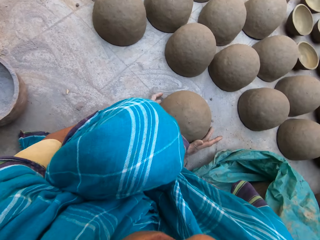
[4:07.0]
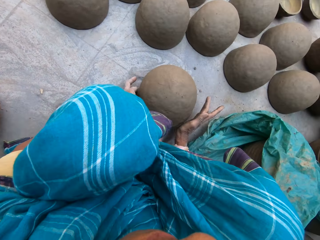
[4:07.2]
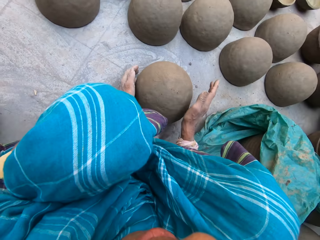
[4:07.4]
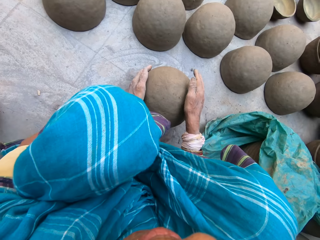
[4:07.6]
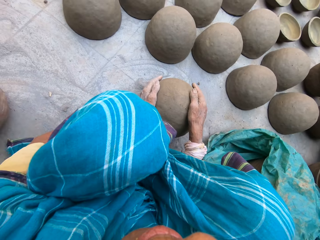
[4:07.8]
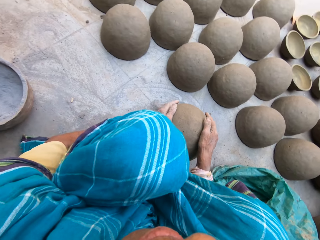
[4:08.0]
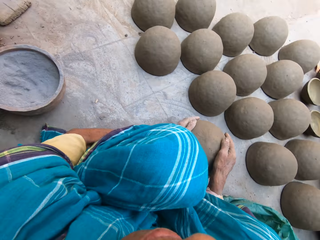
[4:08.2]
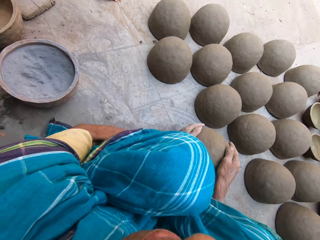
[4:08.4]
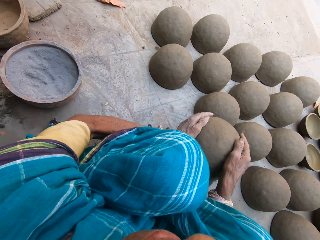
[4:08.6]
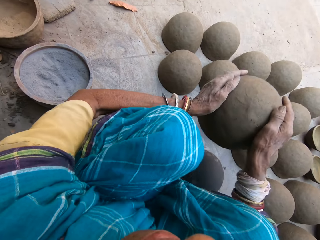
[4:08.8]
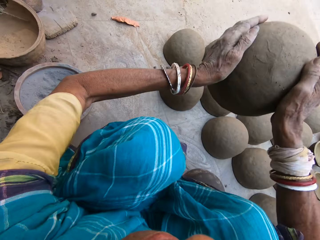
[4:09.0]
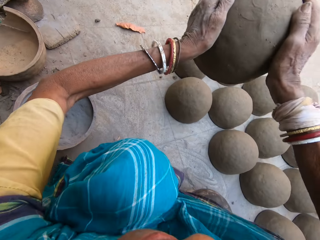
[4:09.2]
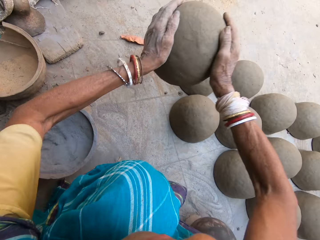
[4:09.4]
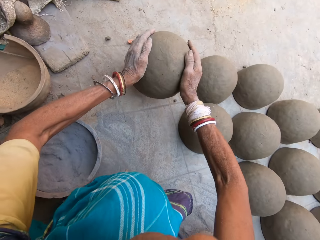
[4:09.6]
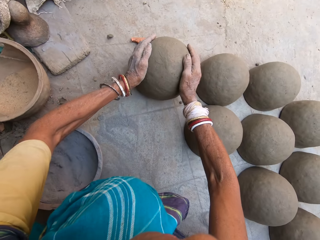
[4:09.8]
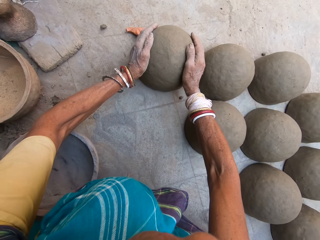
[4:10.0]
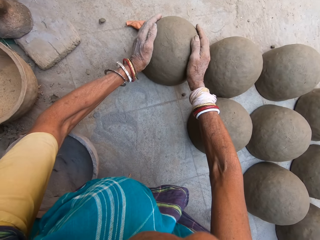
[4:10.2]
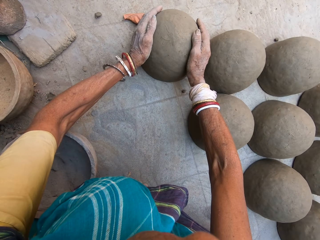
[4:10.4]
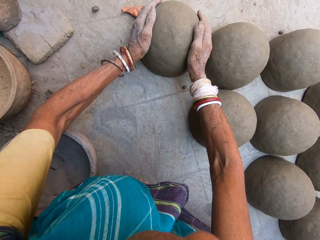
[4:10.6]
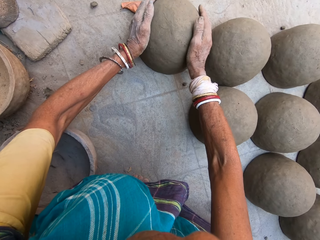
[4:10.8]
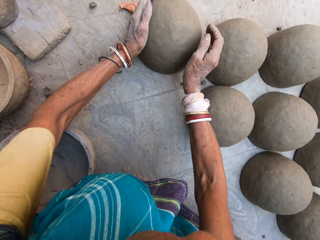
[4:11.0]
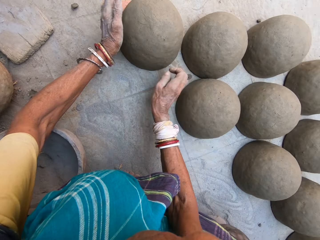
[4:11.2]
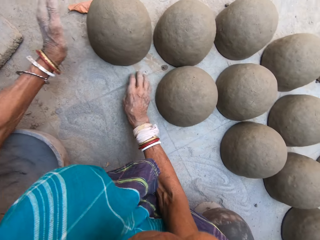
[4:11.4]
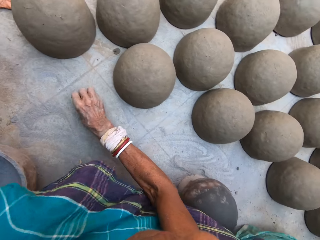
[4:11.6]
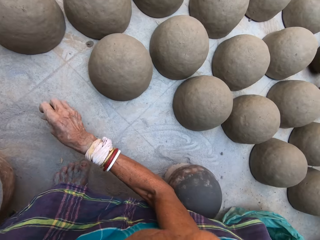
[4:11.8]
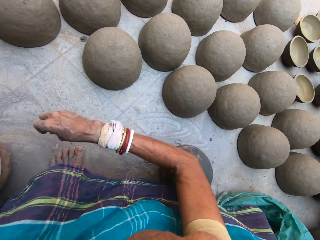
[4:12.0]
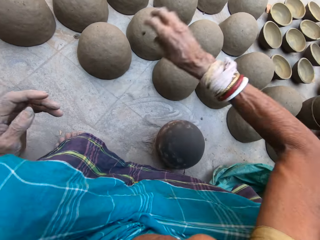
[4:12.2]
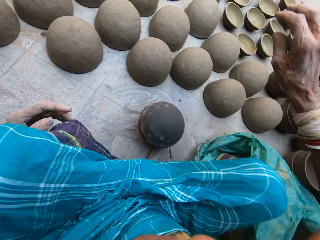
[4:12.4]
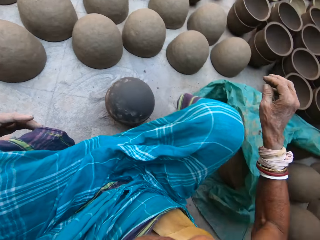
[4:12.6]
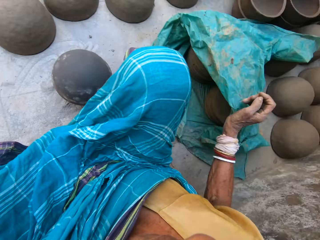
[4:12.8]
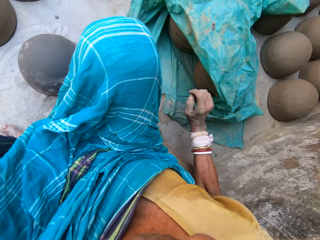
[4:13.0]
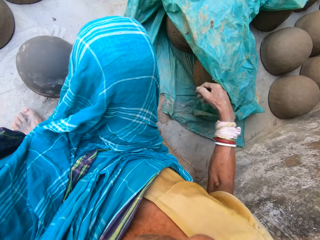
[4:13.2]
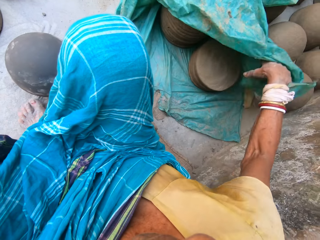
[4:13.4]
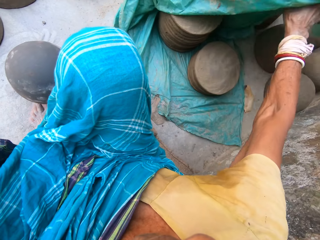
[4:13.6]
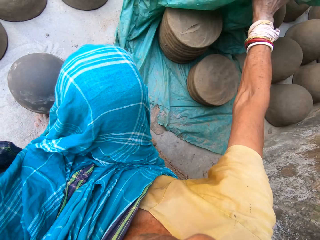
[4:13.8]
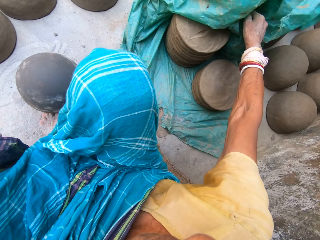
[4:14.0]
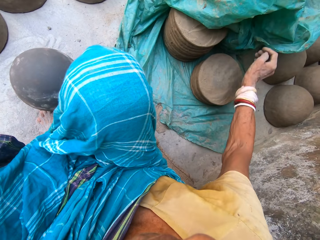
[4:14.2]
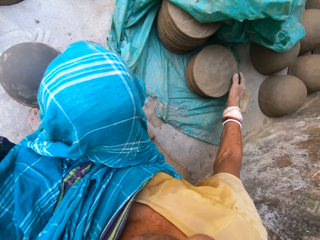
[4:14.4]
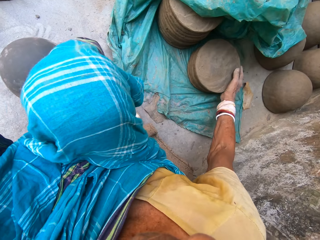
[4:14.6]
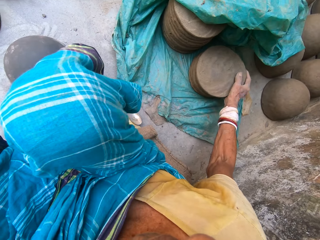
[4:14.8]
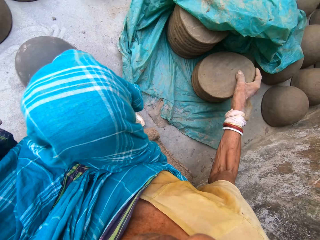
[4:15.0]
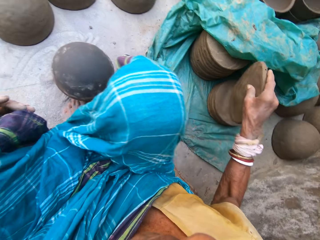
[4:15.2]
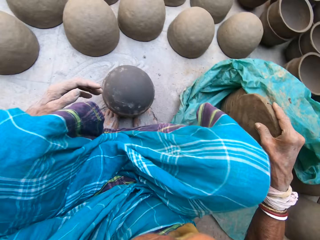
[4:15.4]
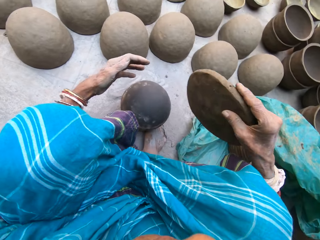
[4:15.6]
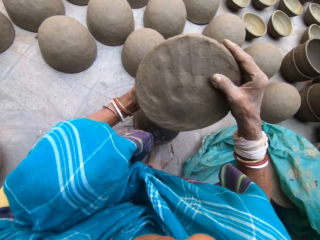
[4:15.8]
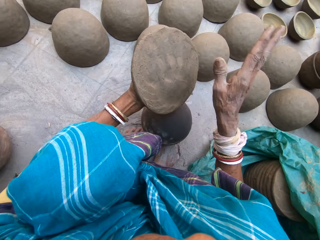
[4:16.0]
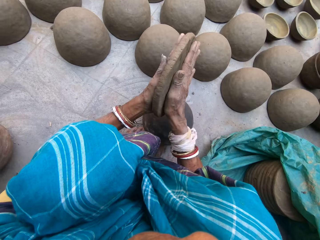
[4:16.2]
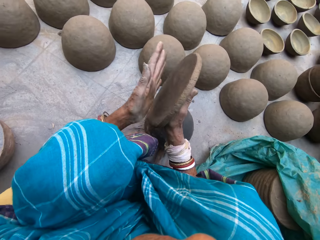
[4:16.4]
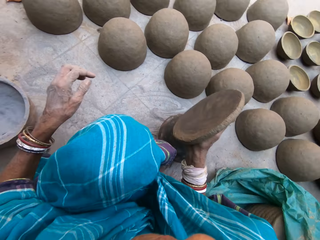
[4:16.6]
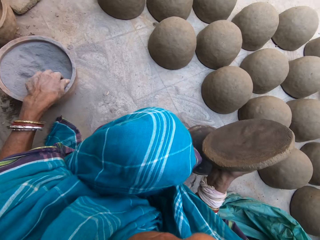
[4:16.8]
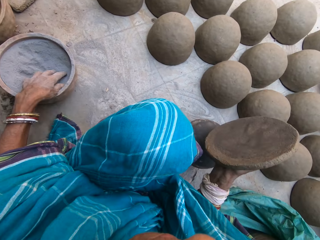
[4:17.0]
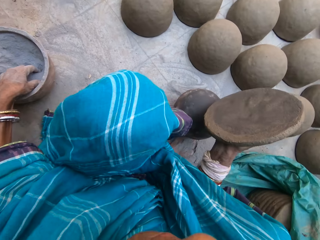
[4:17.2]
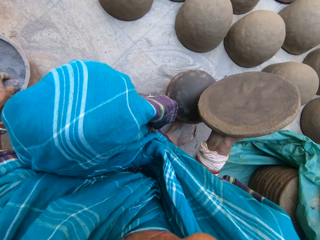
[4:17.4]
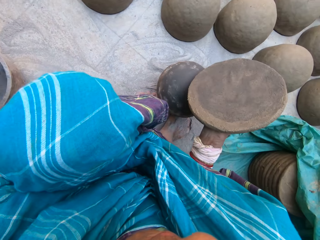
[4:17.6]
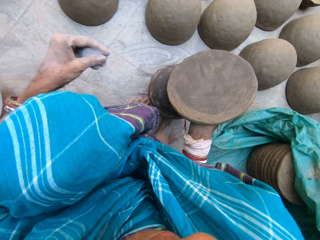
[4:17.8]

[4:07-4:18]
The camera wearer lifts pottery with both hands. They put the pottery on the floor. They rub a hand against soil on the floor. They adjust plastic paper. They pick circular clay from the plastic paper. They hit the clay. They scoop soil in the pot with a hand and hold the clay.

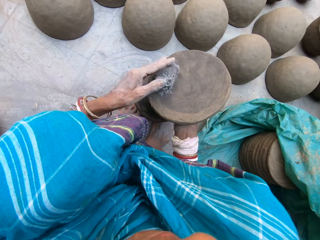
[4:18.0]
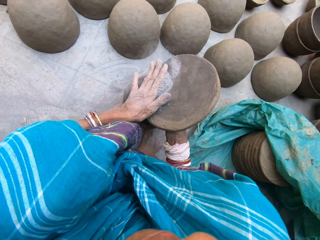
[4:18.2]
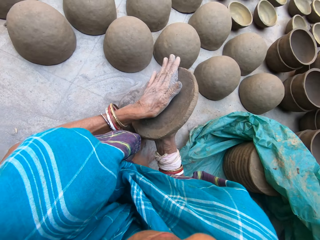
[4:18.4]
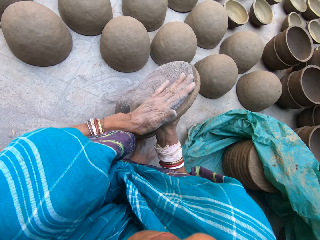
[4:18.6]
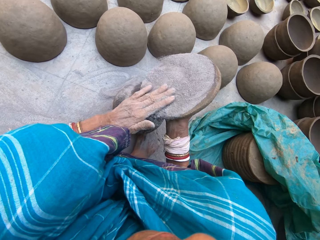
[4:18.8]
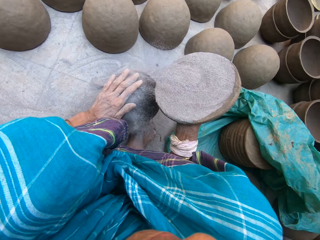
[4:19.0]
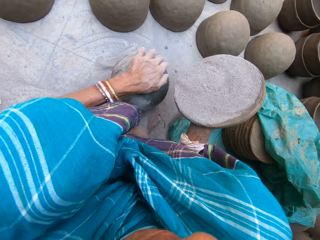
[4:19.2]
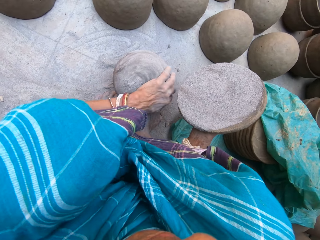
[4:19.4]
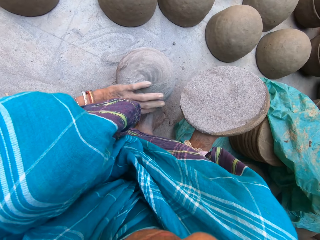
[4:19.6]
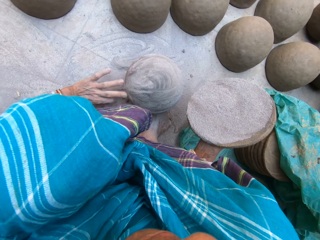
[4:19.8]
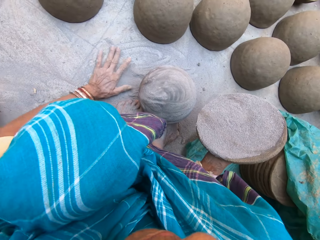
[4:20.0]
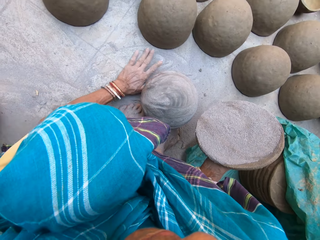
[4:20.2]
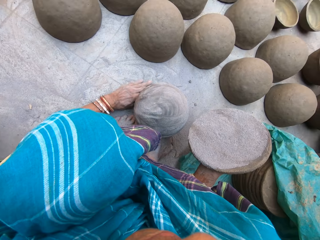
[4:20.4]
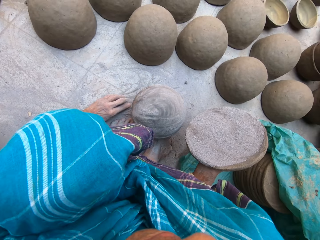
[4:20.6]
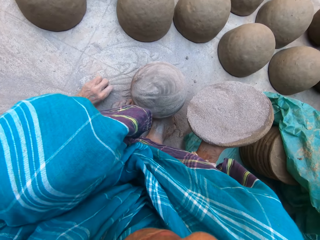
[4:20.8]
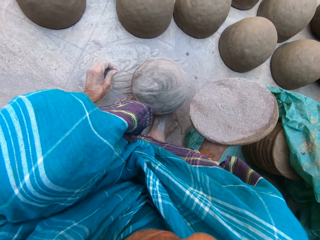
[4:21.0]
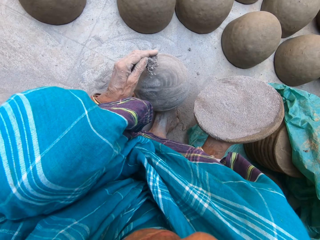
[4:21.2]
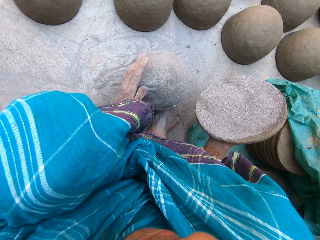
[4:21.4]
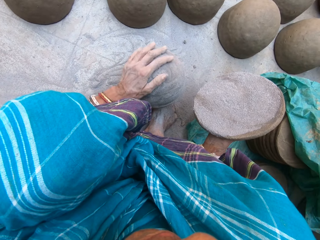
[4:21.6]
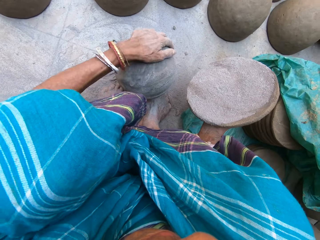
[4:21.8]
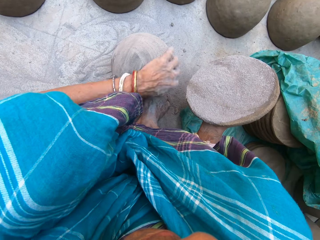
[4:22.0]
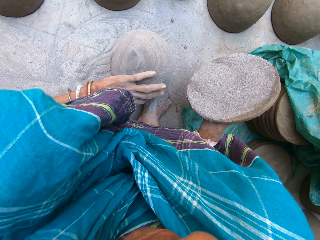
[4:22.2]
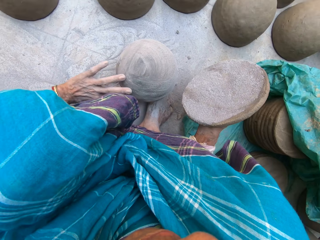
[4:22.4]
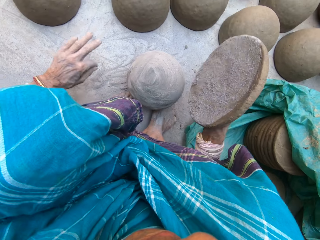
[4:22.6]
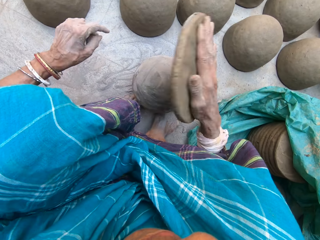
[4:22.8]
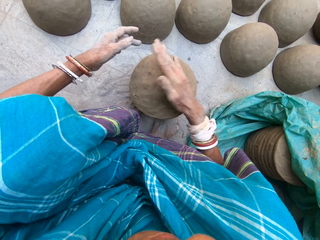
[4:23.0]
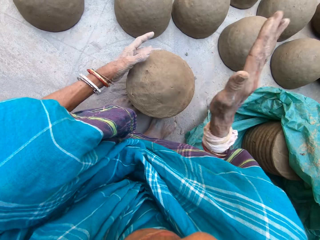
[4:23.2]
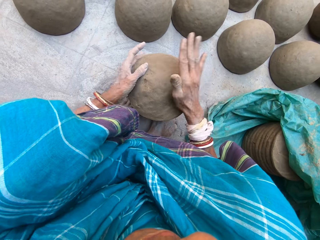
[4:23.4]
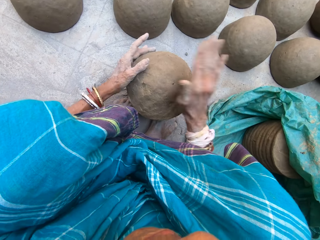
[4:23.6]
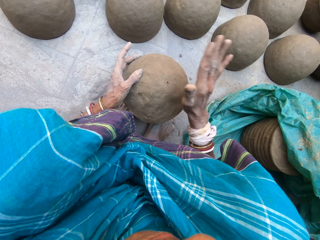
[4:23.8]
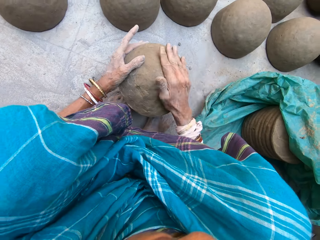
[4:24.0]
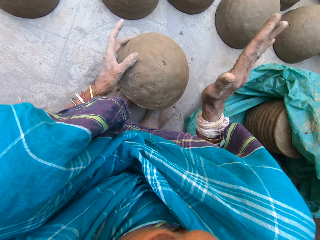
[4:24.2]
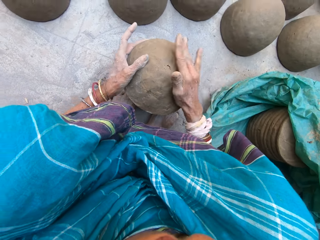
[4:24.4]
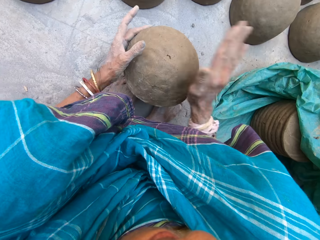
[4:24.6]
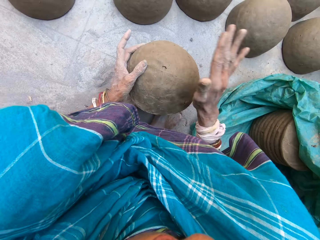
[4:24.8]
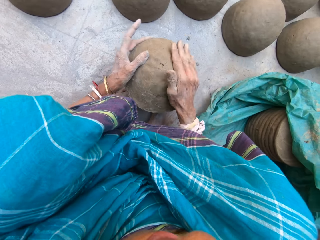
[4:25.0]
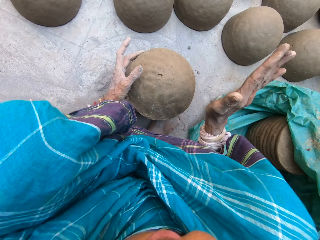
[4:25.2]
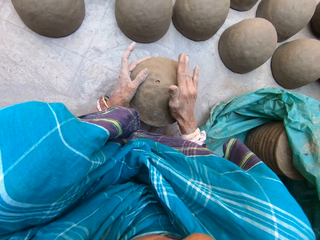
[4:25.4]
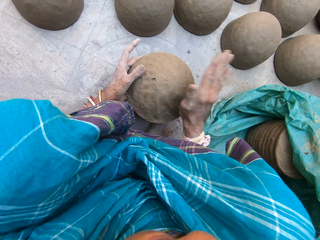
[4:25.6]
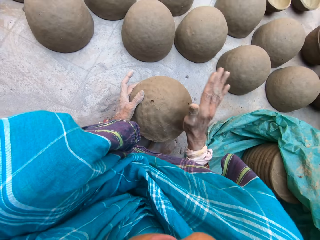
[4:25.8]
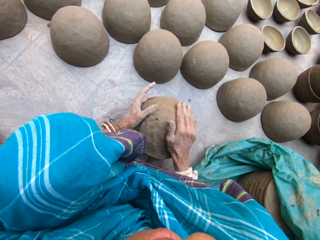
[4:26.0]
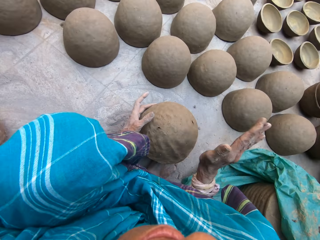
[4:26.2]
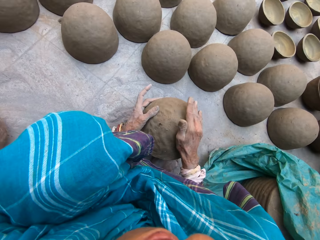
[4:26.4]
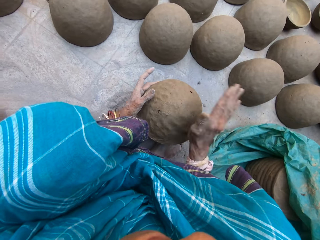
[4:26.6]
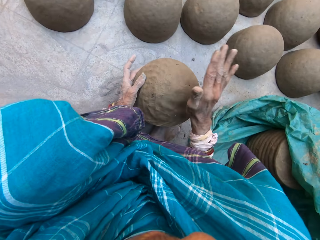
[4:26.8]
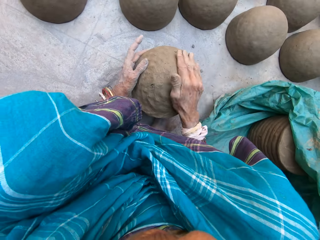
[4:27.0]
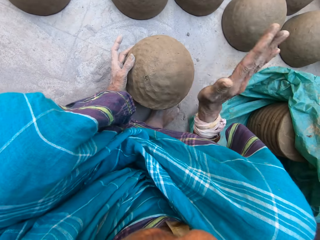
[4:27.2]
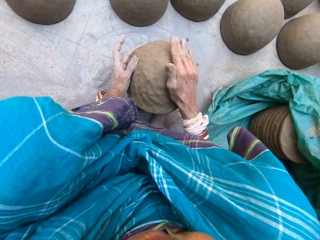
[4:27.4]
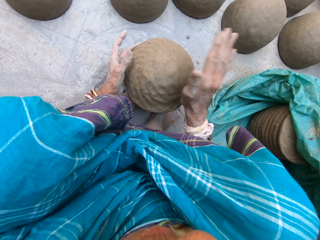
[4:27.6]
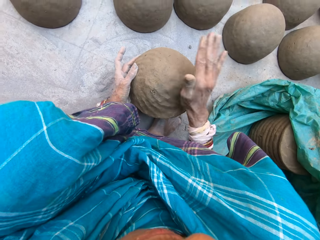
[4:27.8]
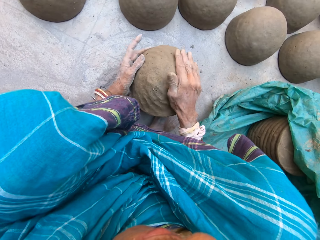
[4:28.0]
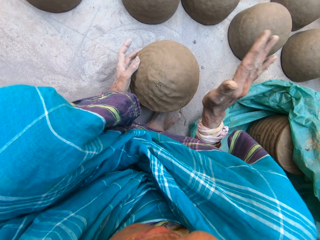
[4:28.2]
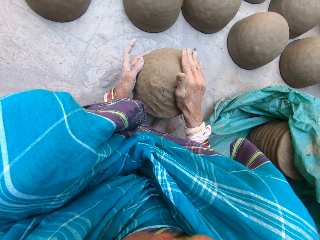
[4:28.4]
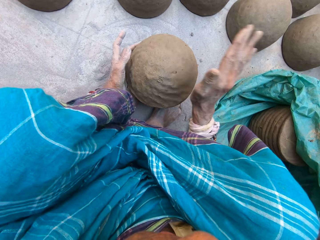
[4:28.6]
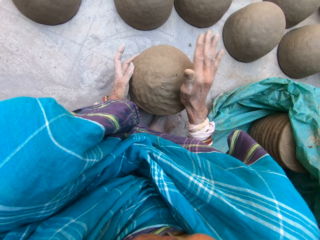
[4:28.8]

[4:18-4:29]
The camera wearer spreads soil on the clay and holds the clay. They spread soil on the sphere and hold the clay. They scoop soil on the floor with a hand and hold the clay. They spread soil on the sphere and hold the clay. They drop the clay on the sphere. They mould the clay with both hands. They slap something and rotate something.
